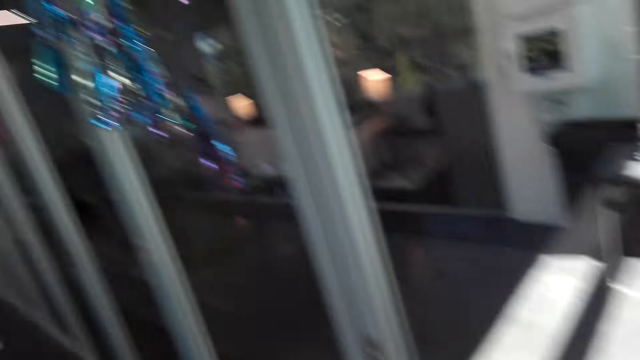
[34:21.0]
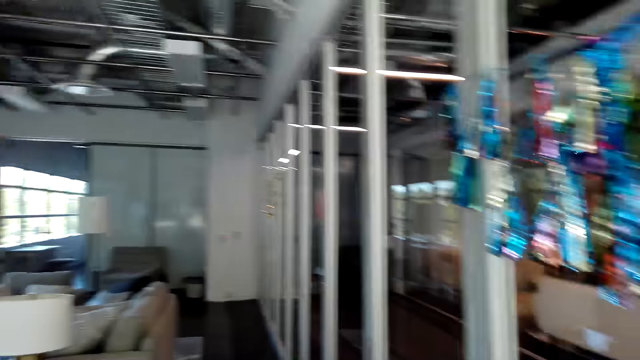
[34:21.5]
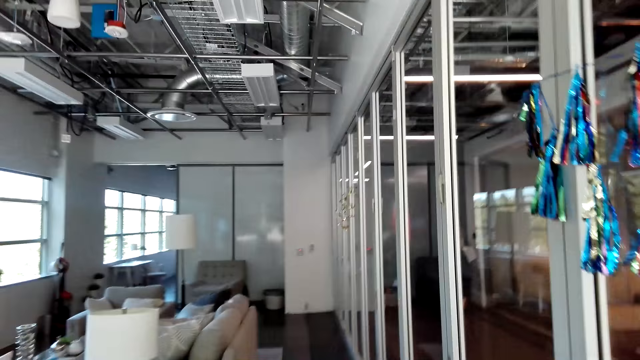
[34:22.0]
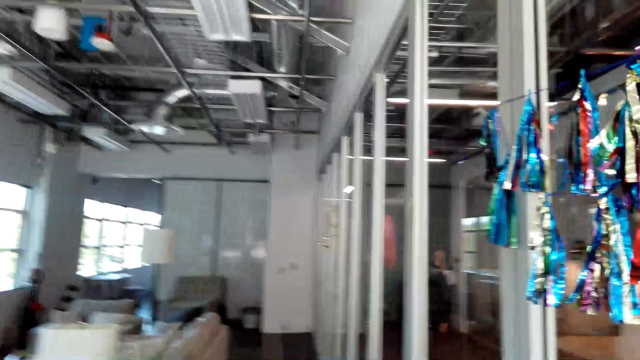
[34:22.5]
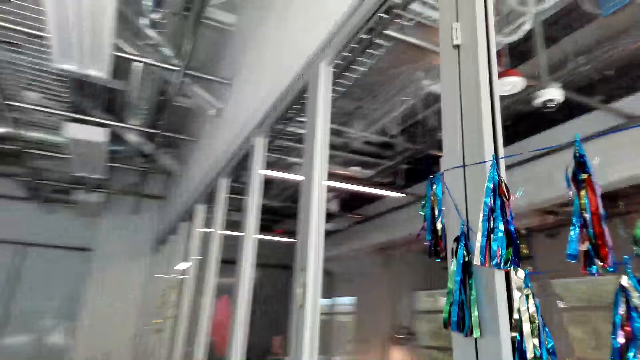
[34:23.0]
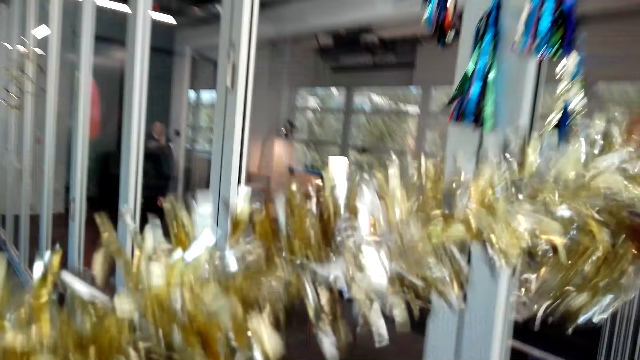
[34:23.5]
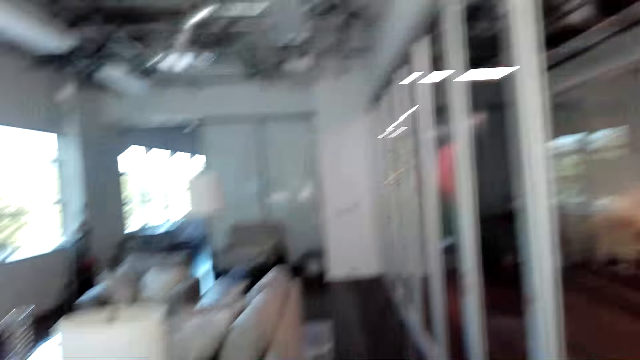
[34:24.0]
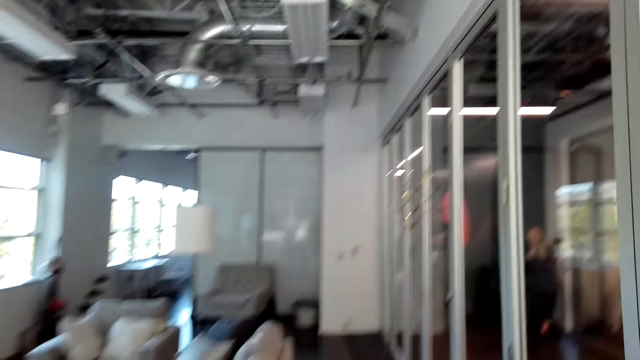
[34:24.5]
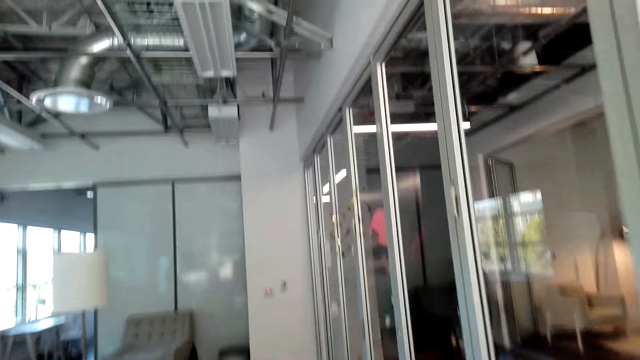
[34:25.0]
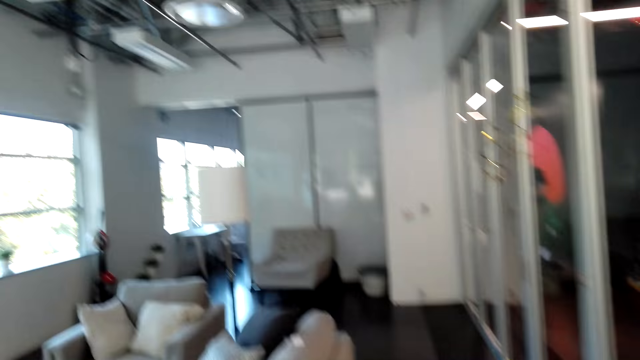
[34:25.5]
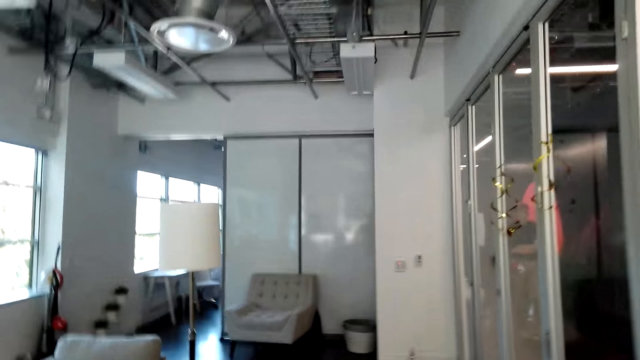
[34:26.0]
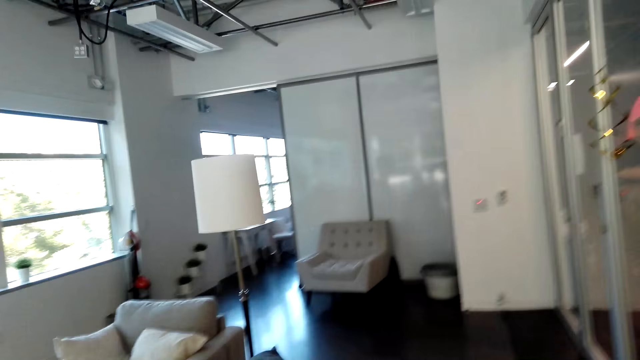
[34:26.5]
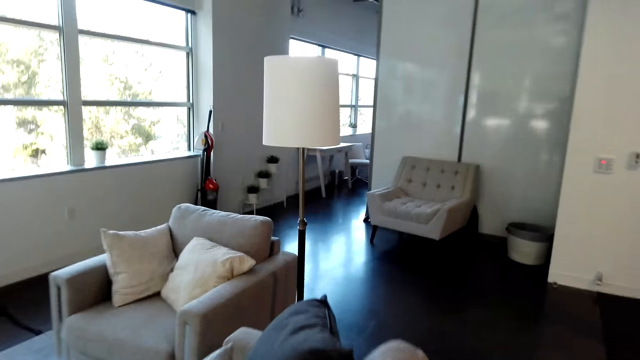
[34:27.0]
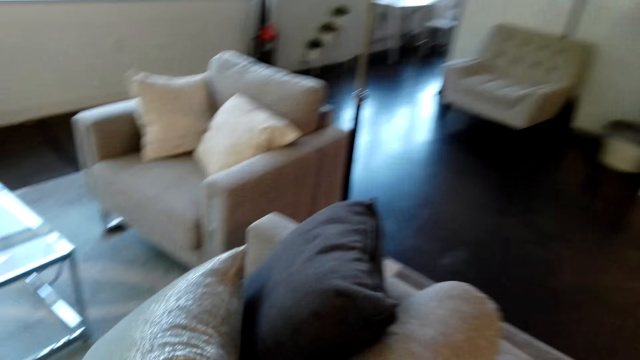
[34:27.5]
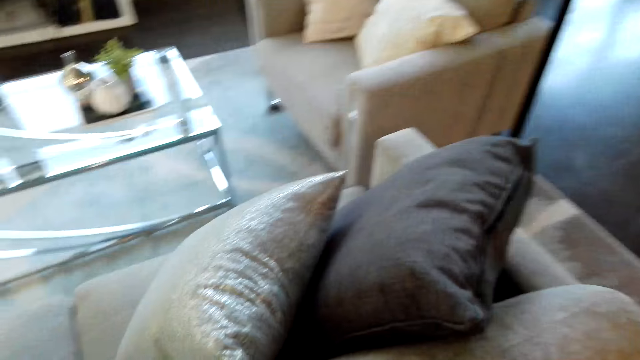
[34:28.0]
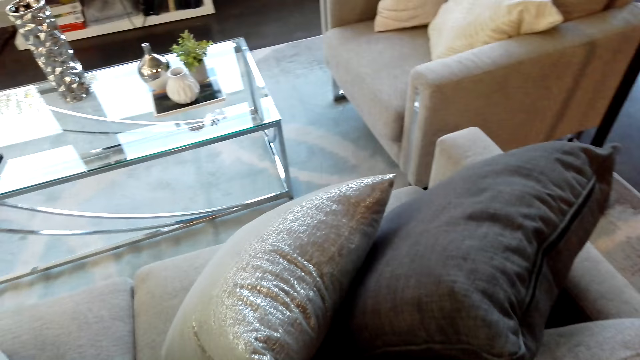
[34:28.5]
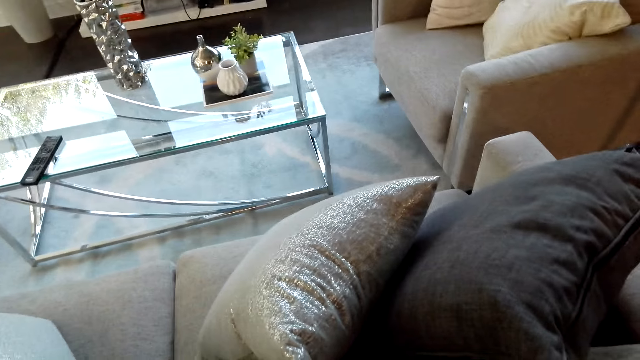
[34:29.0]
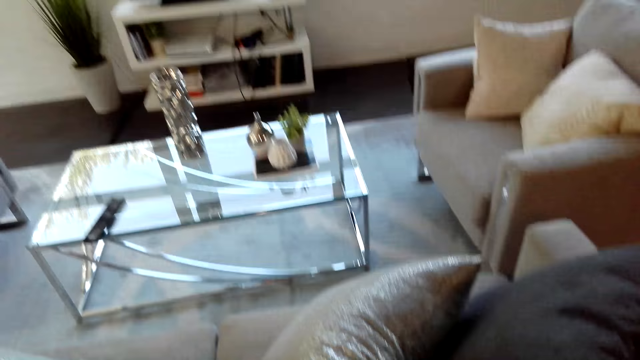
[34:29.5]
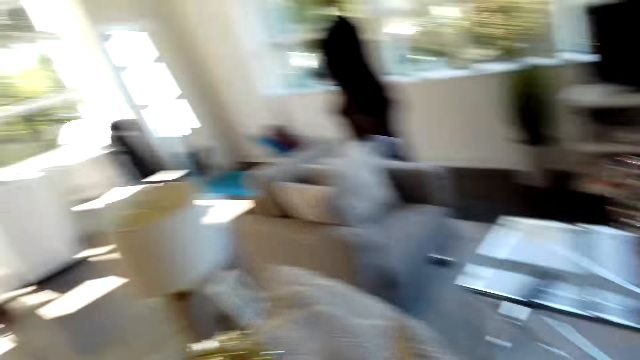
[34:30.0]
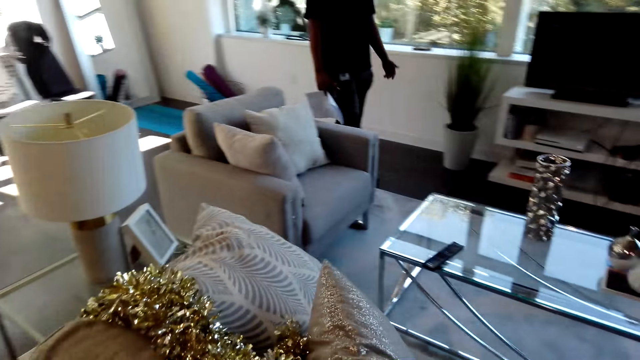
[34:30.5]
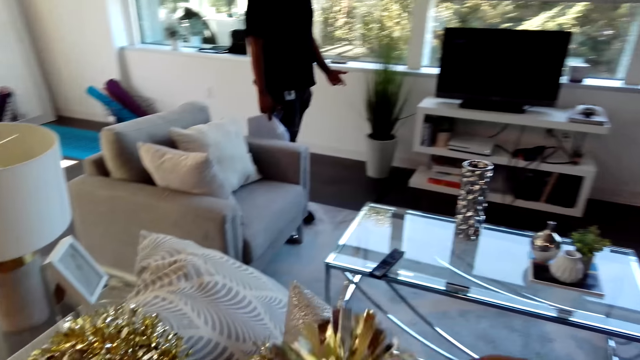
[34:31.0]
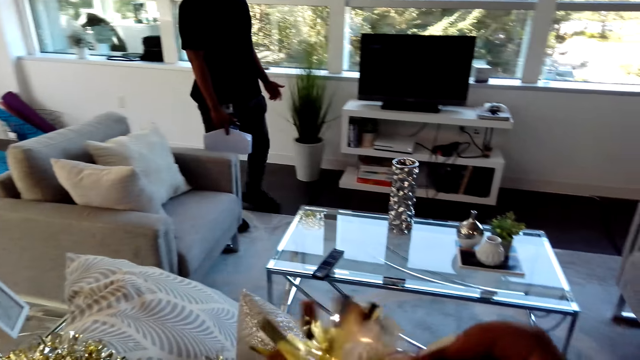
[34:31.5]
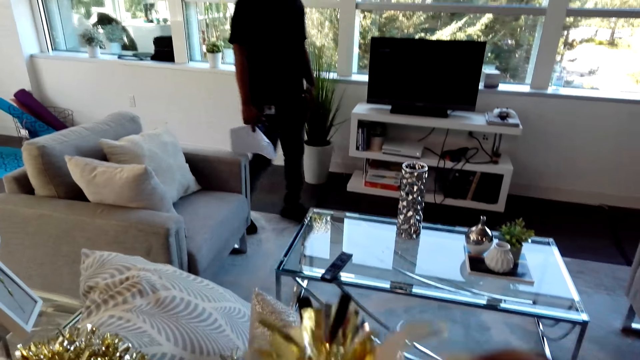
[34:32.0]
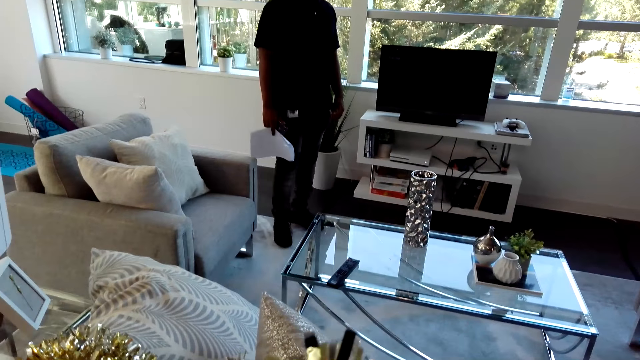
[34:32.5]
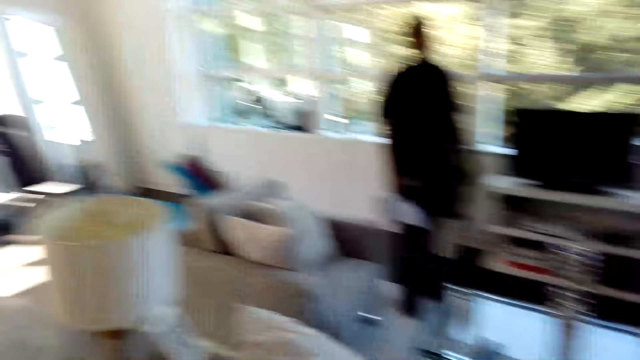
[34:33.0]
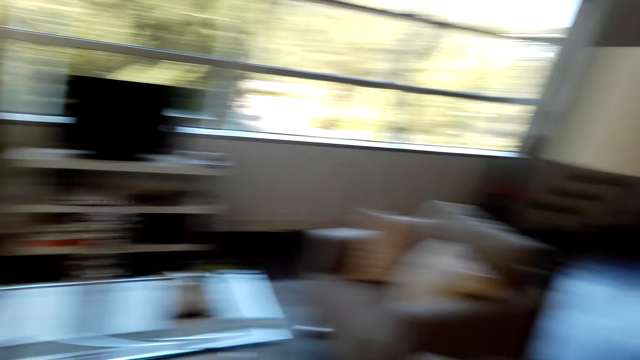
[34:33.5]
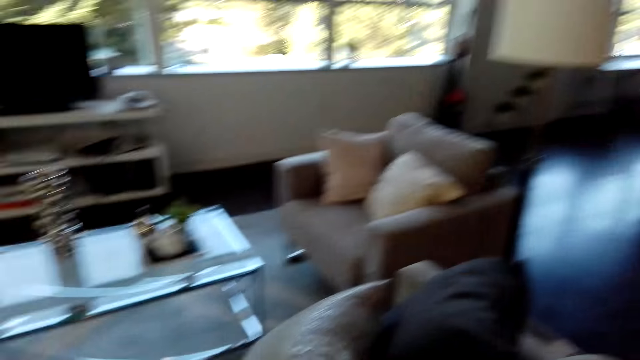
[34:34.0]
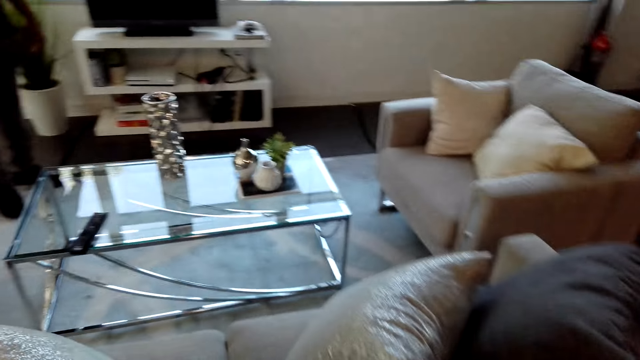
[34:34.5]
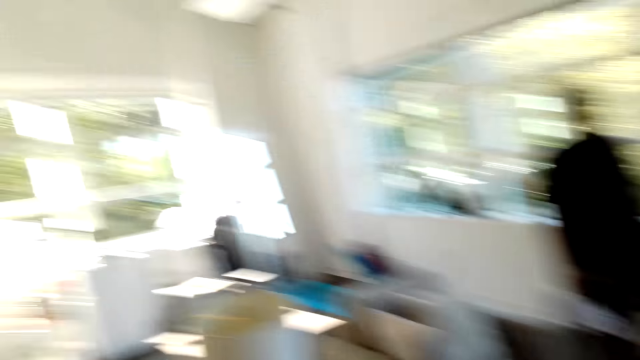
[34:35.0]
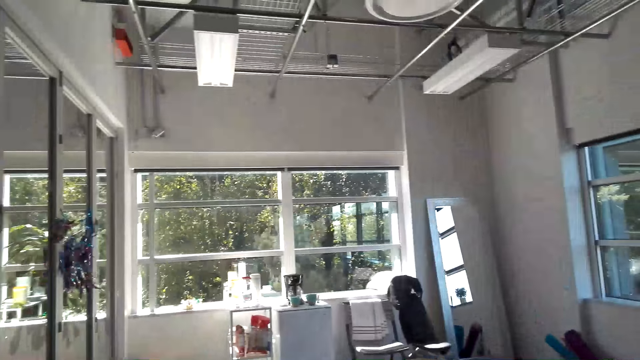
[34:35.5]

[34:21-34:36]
The camera wearer walks around the room. They converse with a man.

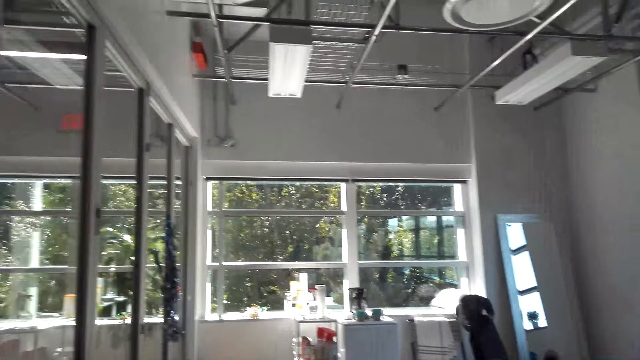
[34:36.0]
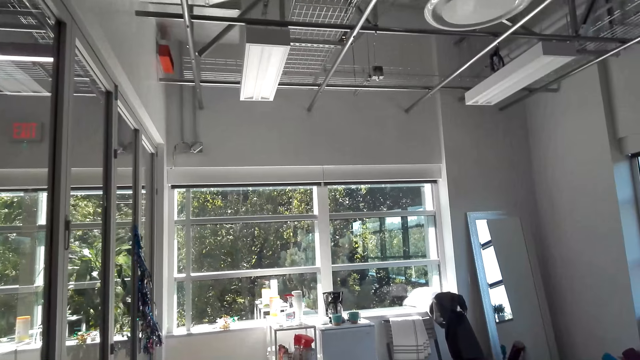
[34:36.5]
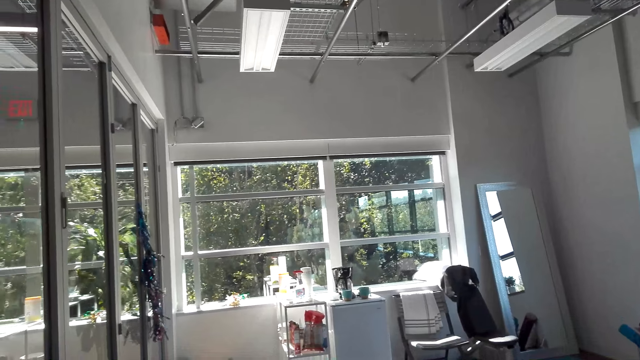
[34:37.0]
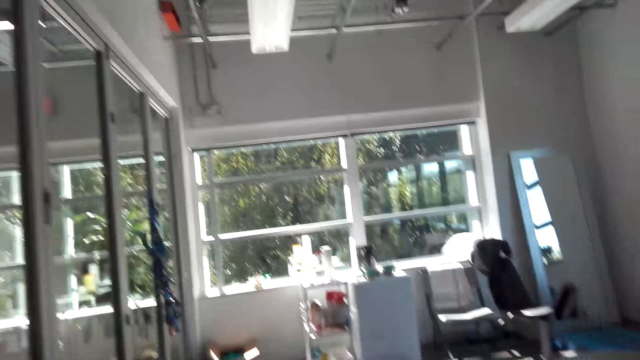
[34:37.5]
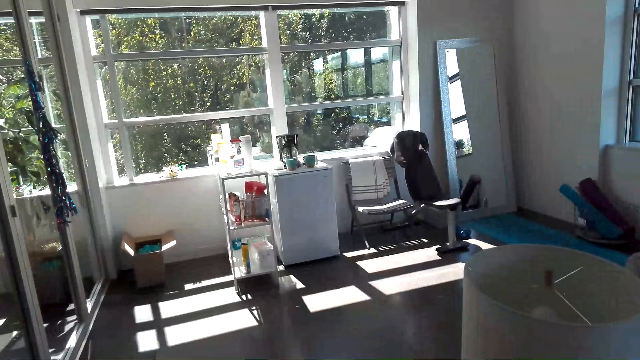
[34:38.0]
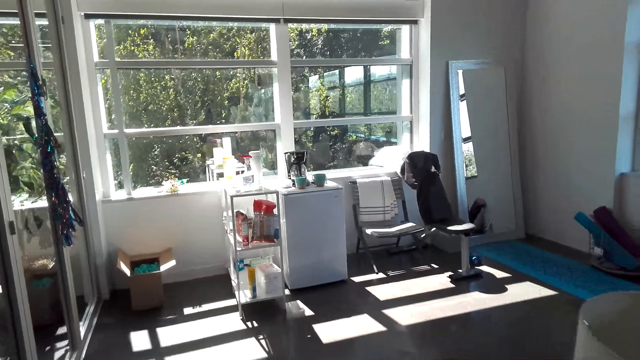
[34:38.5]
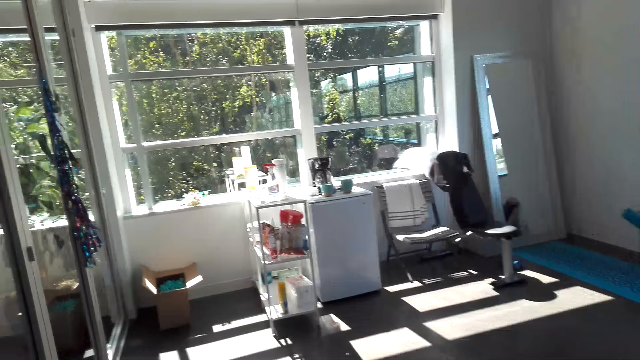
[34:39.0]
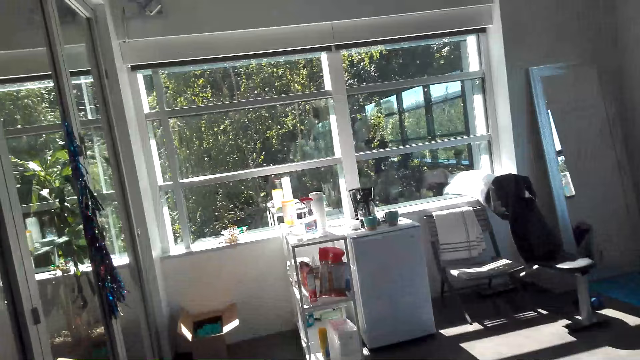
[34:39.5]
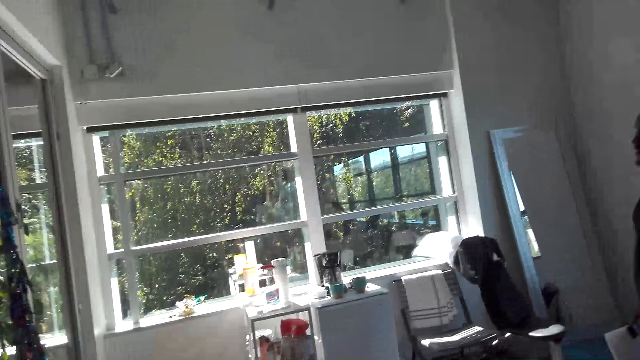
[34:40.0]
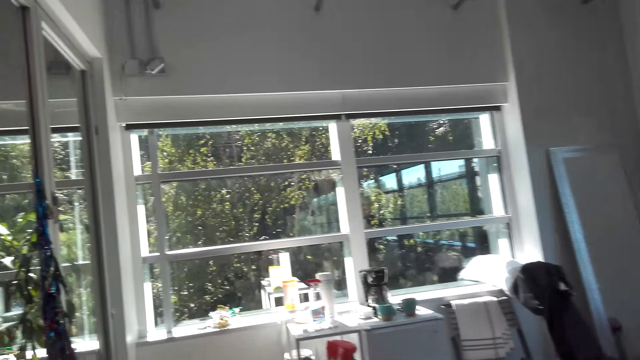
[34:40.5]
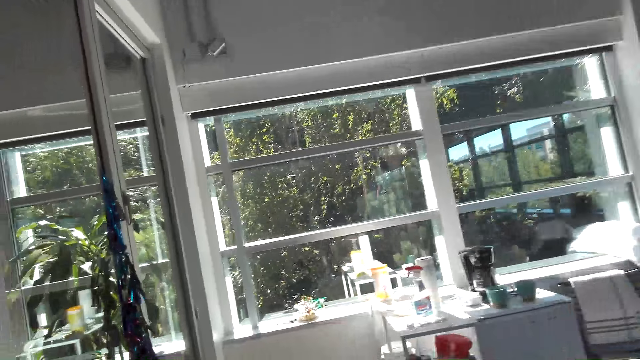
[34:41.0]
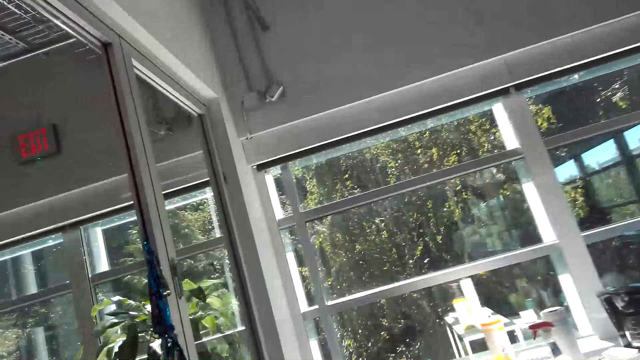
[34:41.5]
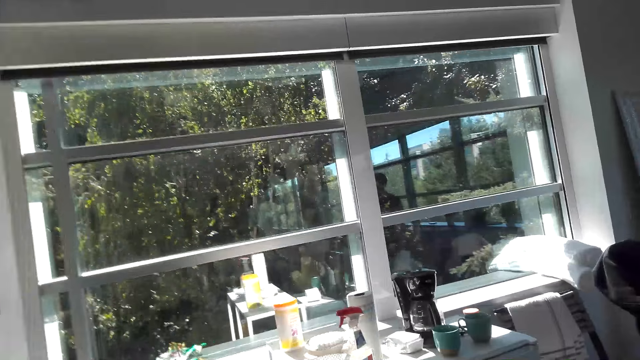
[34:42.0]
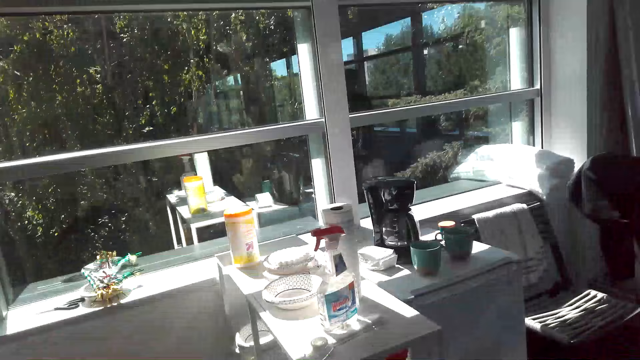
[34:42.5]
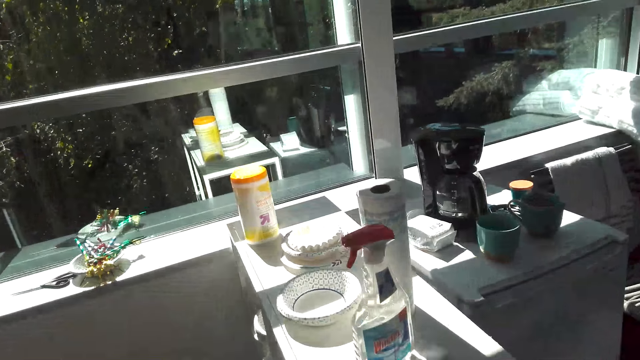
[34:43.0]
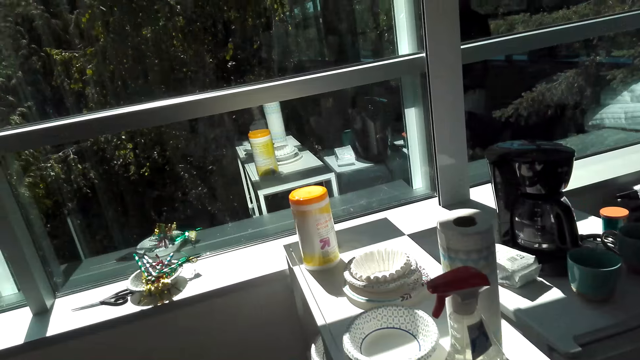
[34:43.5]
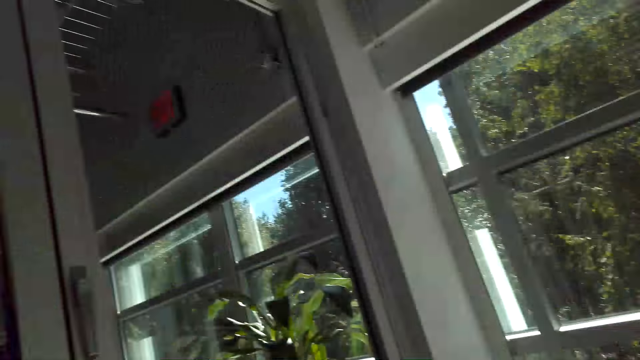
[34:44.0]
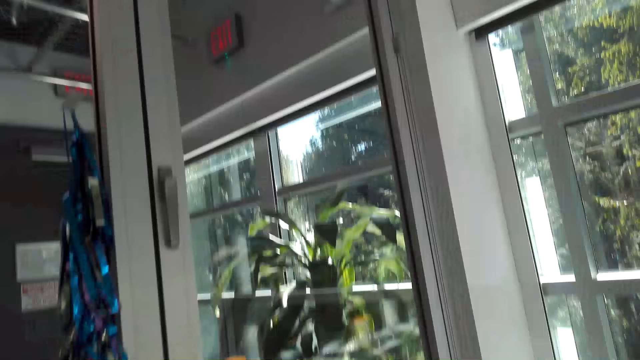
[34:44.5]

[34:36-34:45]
The camera wearer walks around the room.
